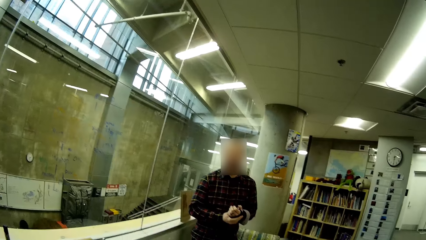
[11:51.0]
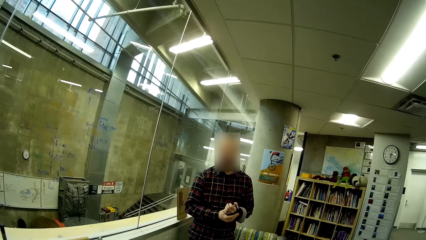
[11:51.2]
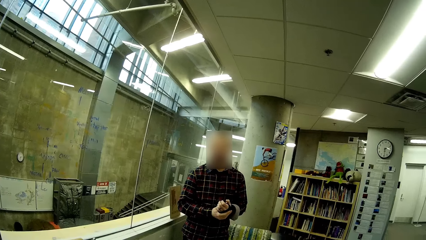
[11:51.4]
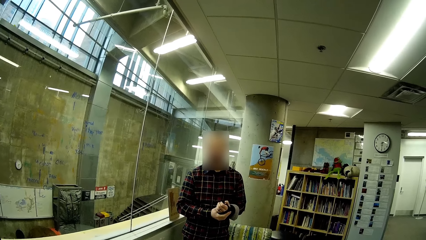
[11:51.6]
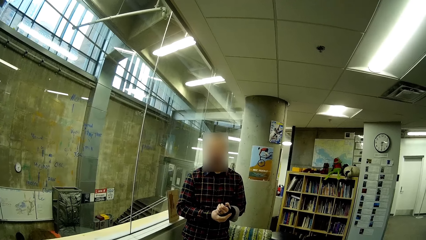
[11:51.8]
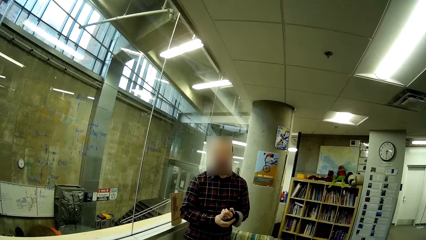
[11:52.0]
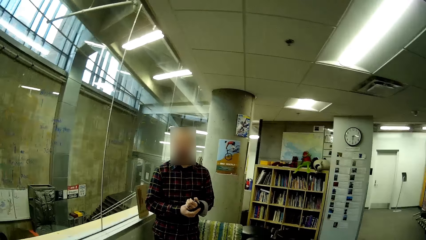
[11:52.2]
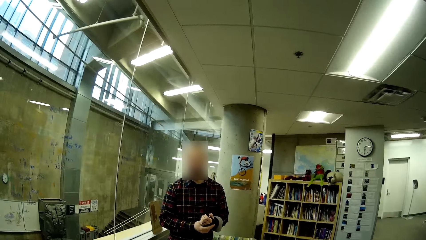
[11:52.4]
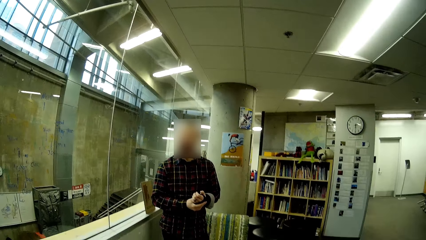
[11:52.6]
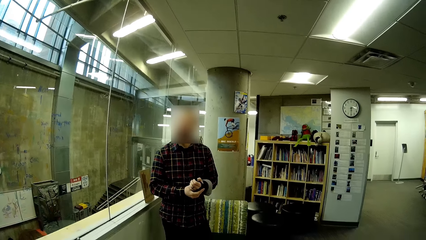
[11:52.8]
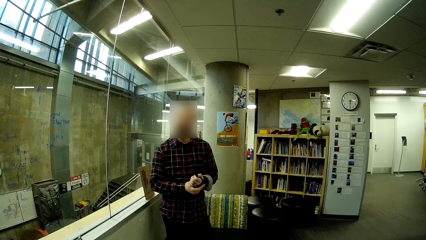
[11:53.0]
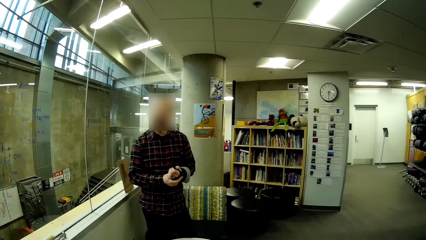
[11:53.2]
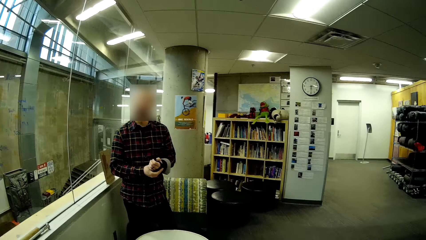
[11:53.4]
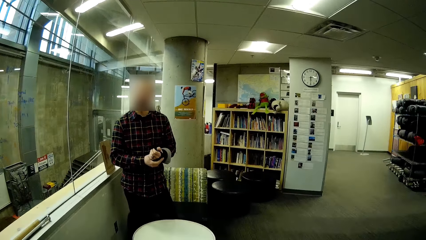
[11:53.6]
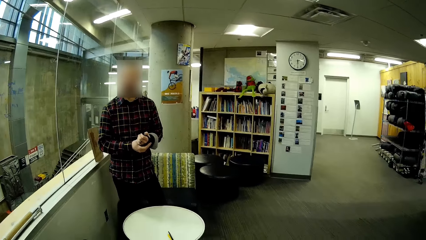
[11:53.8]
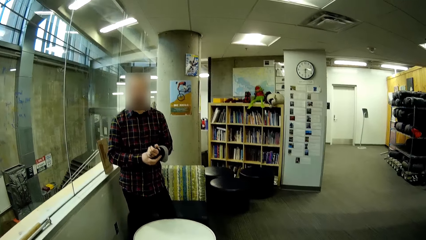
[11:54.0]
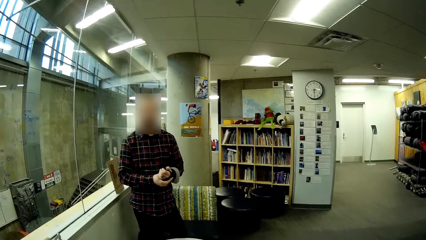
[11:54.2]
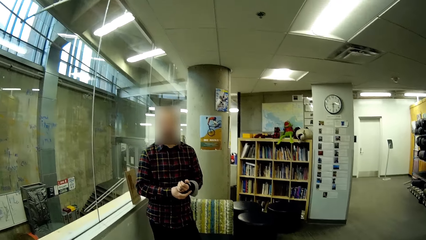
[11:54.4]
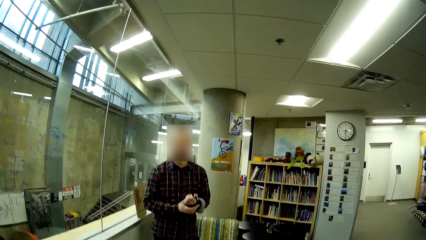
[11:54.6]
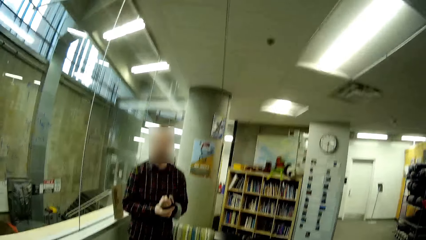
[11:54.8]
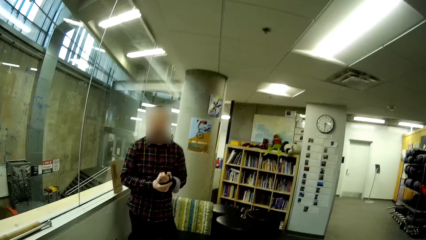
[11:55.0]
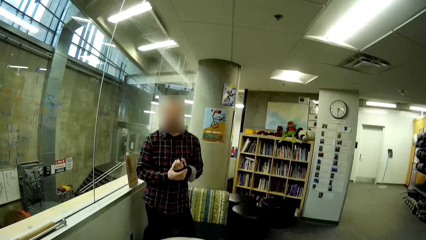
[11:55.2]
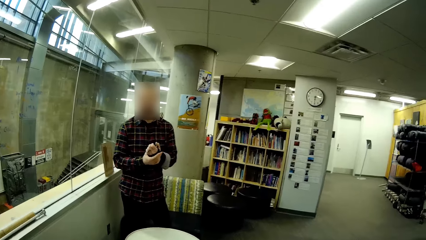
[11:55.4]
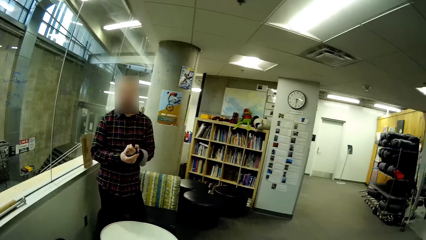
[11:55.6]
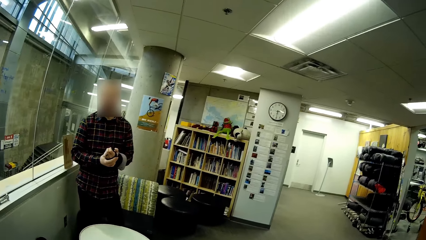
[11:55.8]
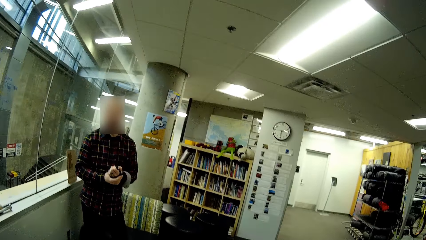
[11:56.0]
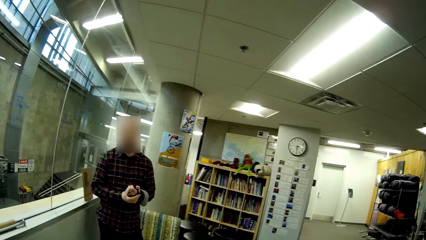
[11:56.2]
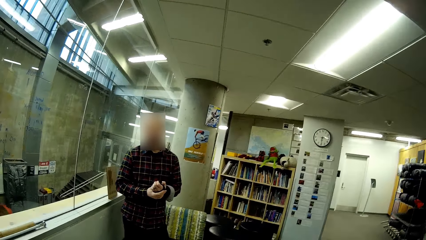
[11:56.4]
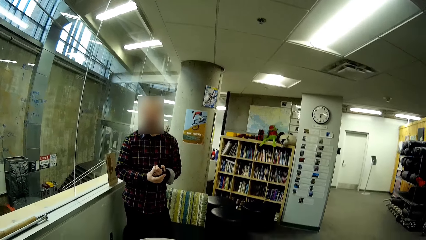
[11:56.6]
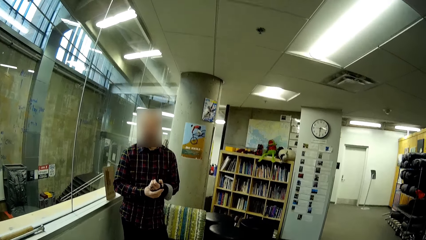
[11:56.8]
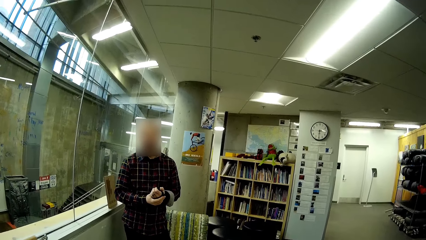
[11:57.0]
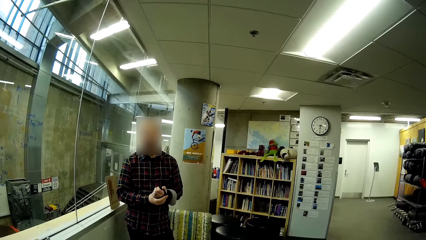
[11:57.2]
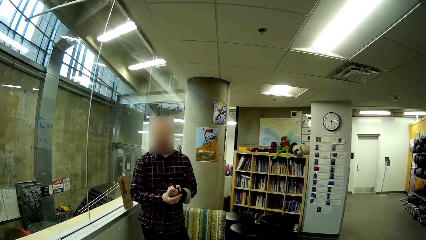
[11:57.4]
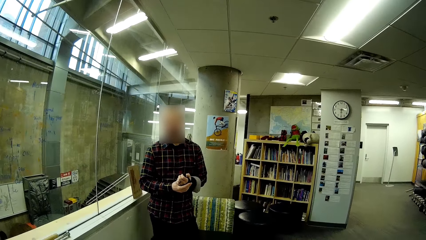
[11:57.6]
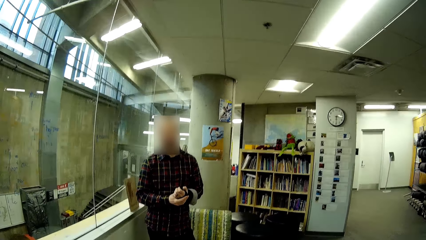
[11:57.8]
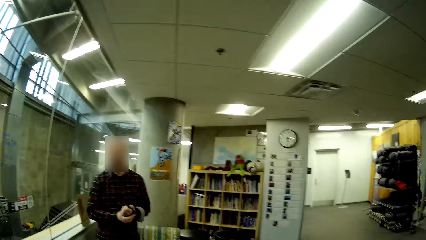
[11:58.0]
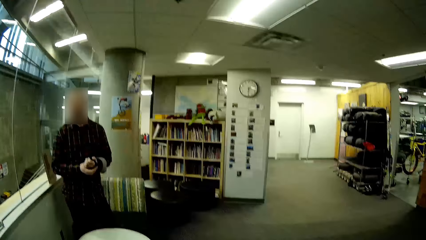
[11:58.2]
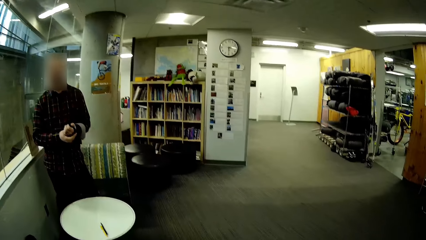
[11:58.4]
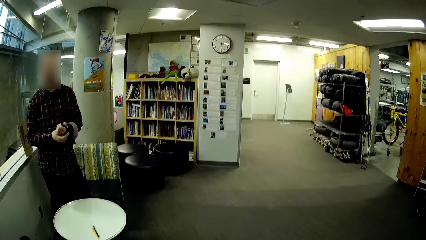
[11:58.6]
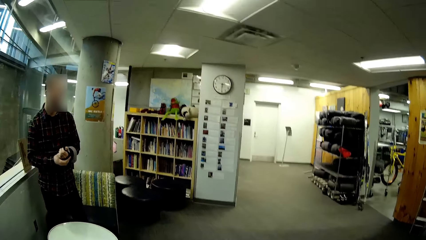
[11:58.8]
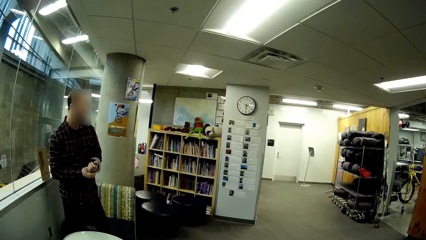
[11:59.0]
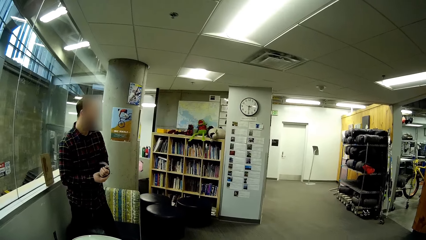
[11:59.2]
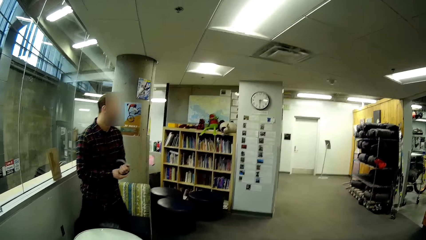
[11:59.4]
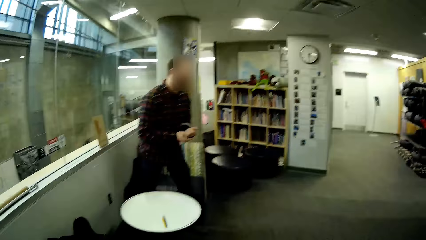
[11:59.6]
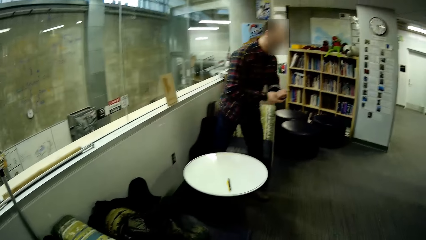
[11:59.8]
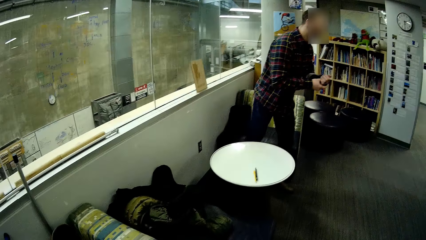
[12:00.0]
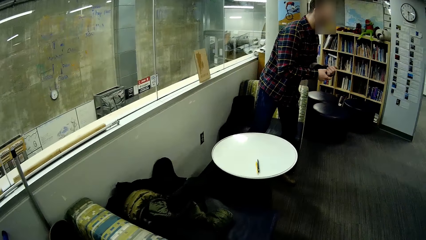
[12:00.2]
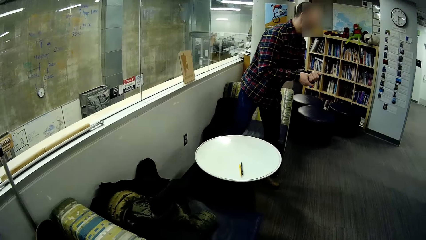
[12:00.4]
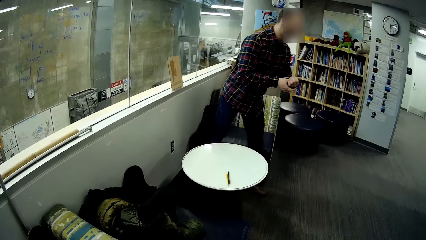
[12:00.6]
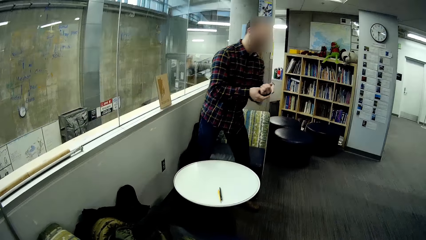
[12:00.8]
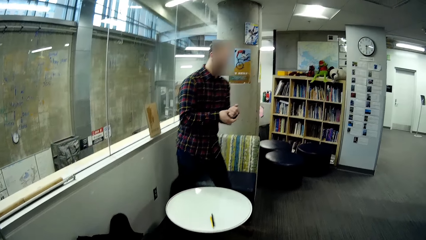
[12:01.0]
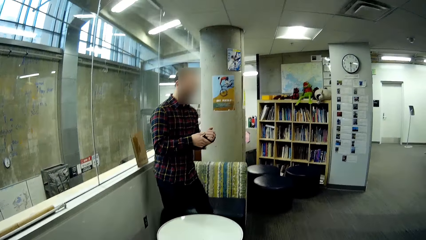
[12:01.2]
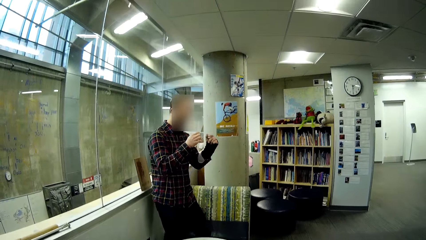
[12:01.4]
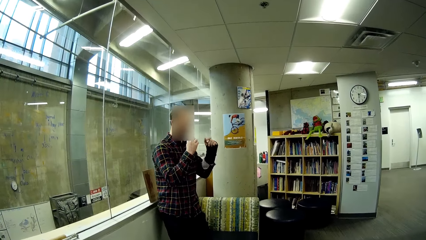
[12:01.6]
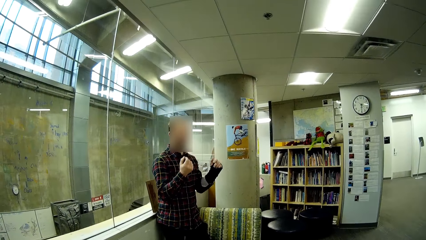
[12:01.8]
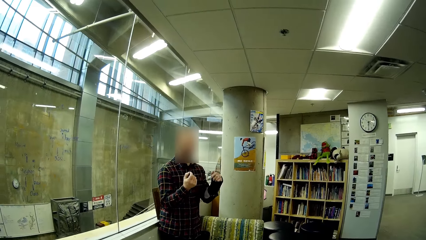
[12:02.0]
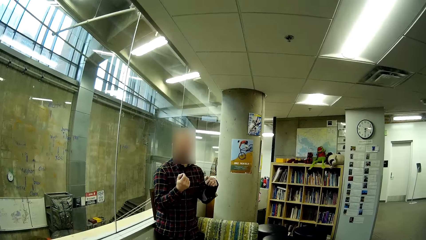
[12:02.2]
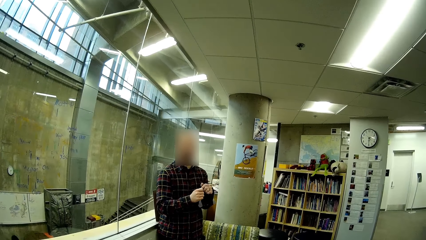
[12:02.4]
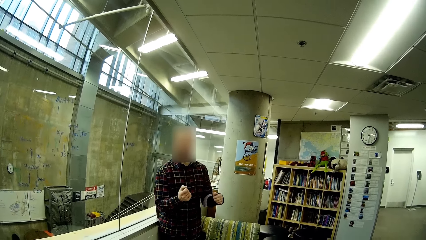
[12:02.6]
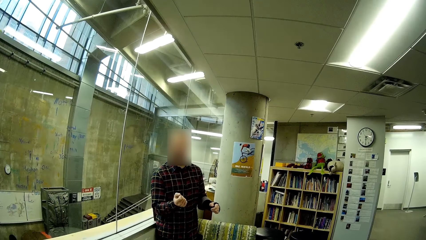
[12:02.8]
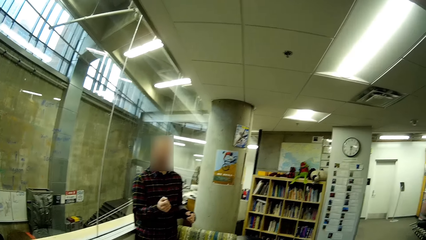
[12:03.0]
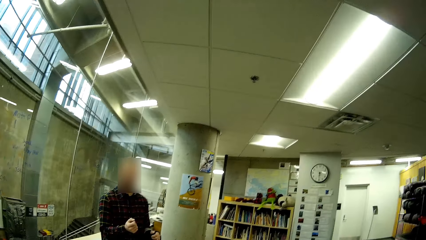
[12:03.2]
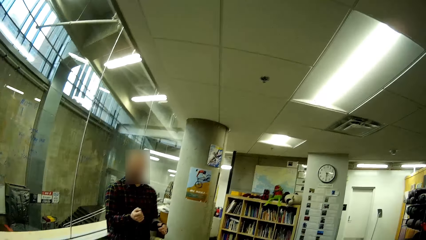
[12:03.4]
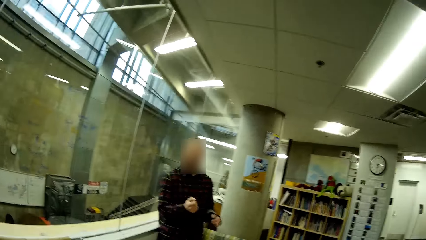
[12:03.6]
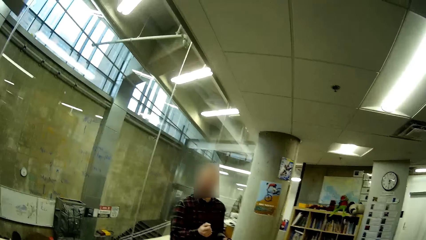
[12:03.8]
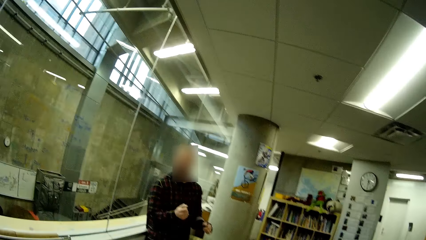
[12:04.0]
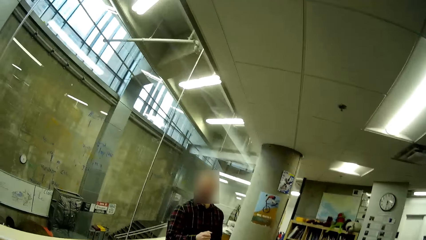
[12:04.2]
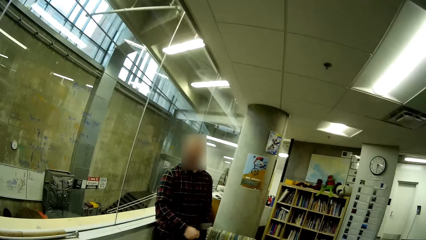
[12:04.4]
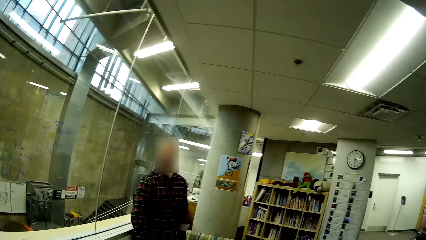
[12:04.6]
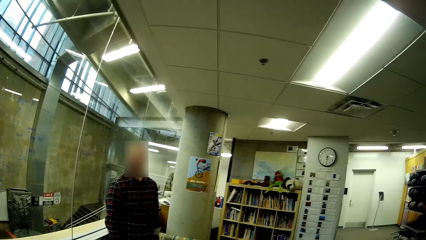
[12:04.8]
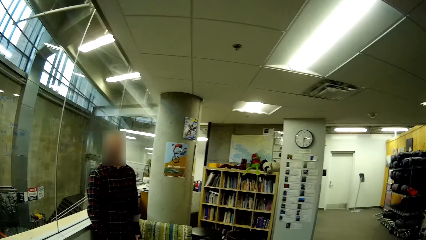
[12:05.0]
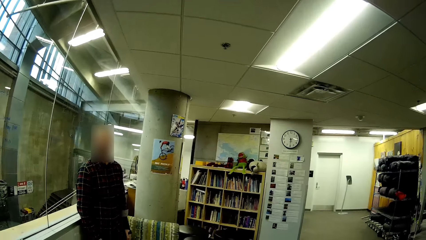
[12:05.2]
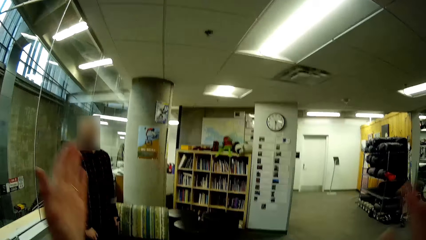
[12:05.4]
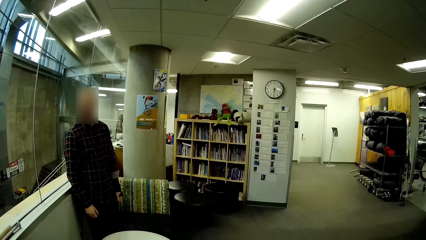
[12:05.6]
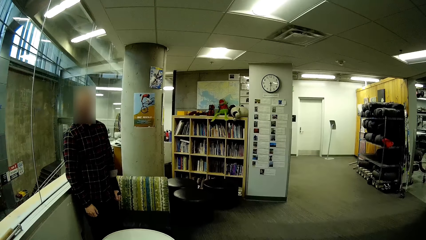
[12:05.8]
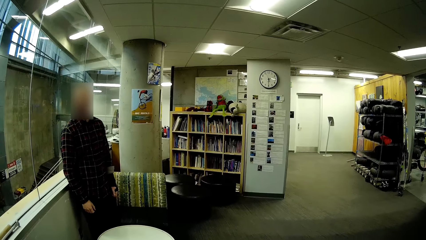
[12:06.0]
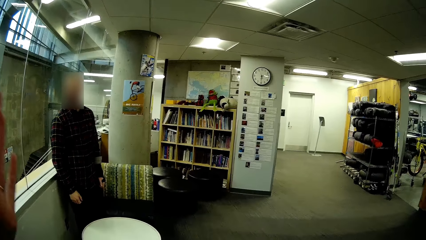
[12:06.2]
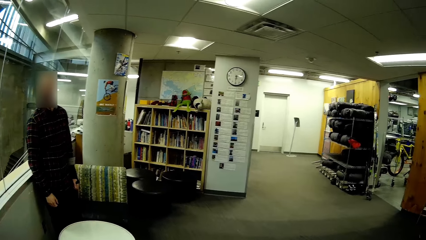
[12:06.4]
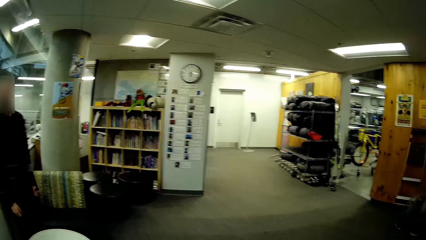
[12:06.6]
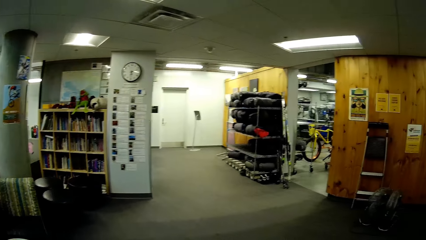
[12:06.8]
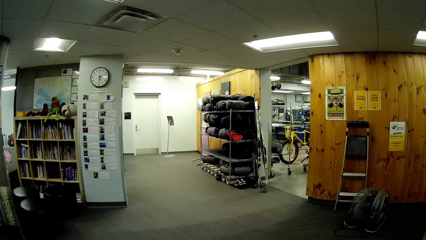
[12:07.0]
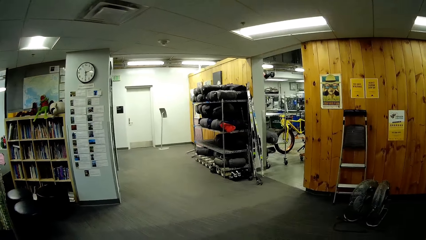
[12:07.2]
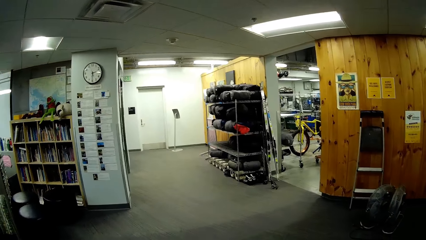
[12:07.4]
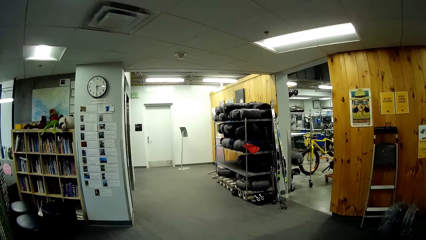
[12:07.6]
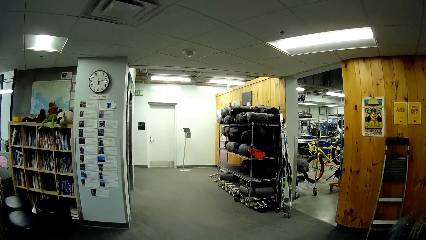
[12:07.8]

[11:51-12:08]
A man talks through actions. The camera wearer lifts a hand.
